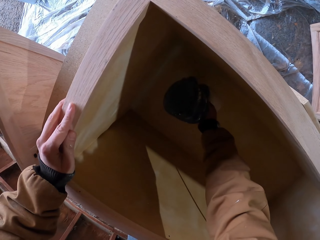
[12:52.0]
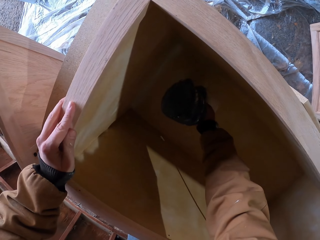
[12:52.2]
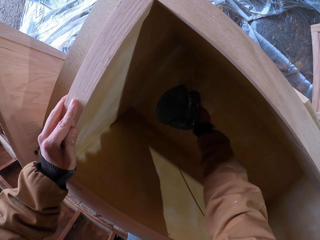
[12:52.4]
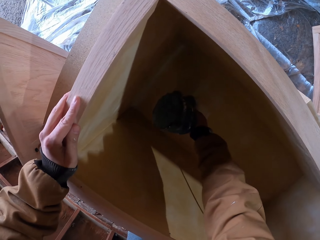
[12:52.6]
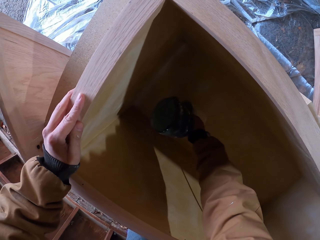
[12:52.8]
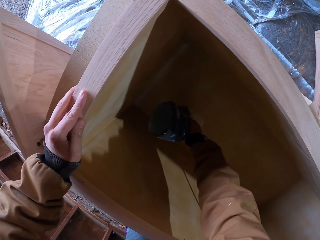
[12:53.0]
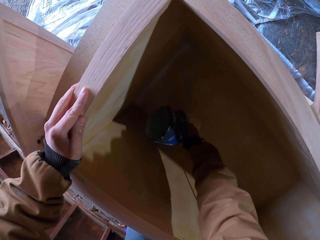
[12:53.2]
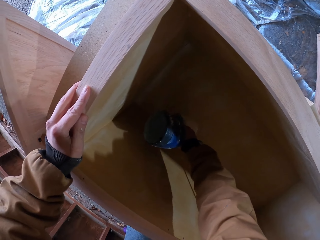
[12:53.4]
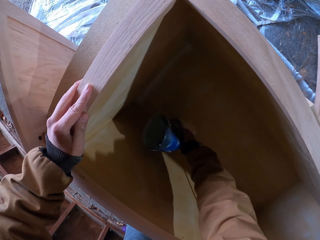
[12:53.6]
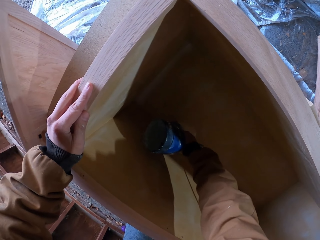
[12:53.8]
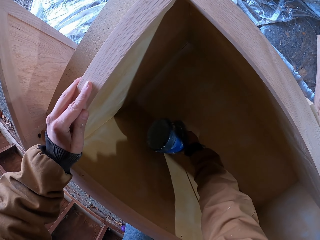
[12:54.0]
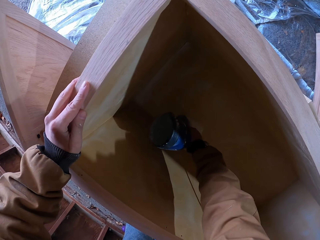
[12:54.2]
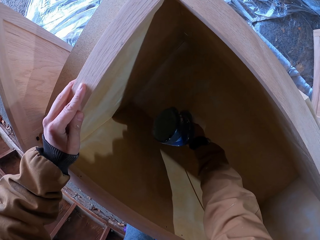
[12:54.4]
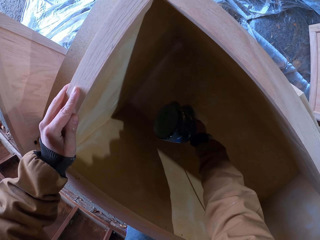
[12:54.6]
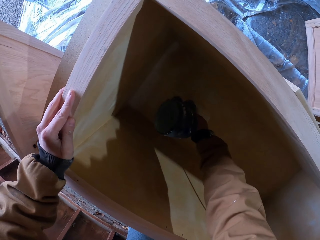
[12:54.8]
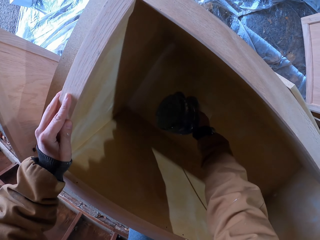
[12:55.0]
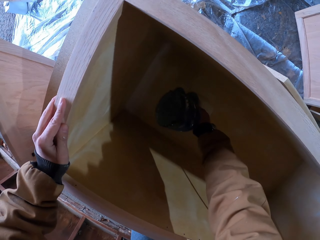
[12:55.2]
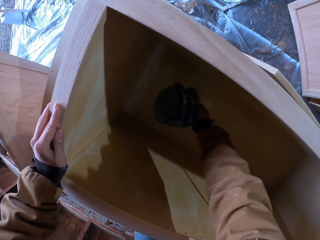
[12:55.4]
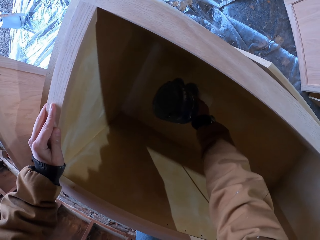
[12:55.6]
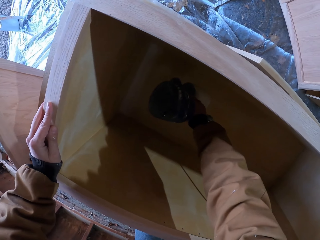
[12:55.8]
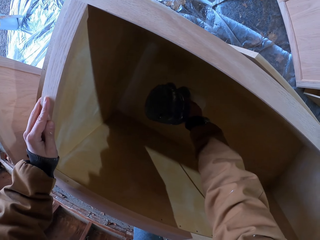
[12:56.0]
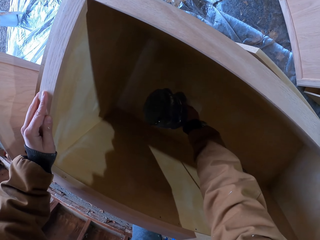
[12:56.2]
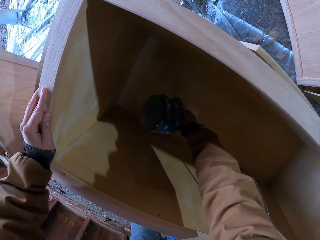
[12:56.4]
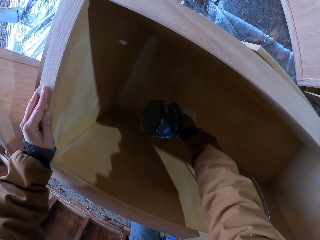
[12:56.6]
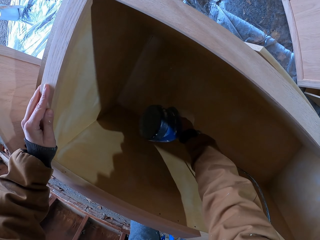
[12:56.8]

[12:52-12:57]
The camera wearer smoothens the trough with something.

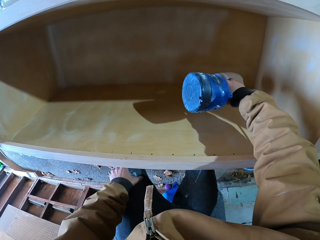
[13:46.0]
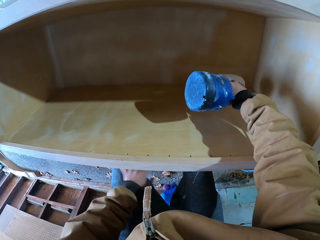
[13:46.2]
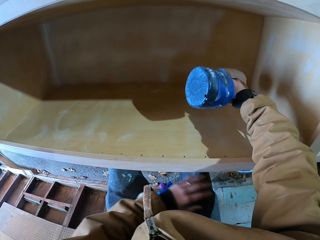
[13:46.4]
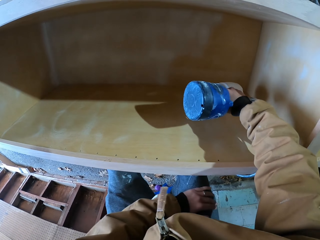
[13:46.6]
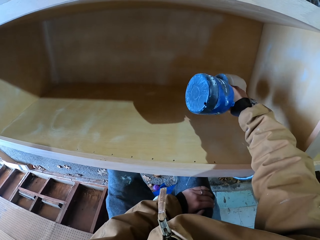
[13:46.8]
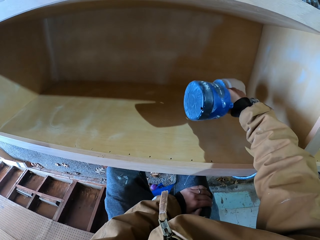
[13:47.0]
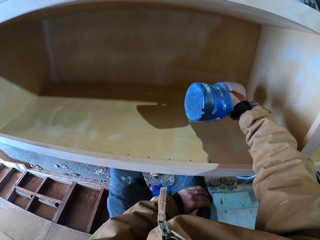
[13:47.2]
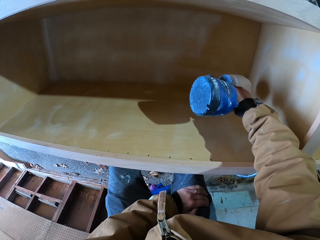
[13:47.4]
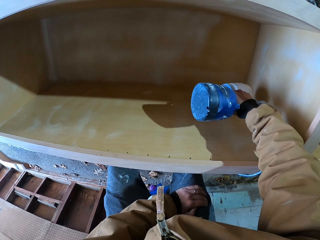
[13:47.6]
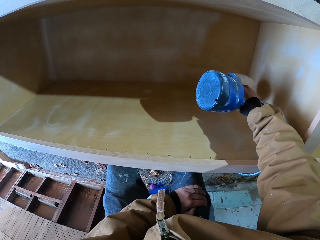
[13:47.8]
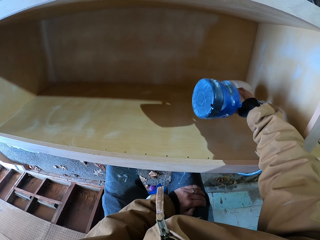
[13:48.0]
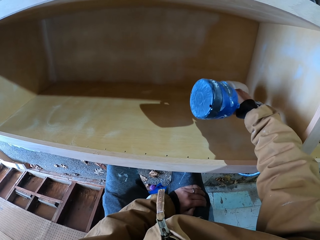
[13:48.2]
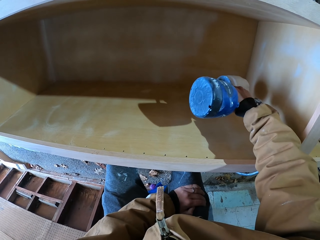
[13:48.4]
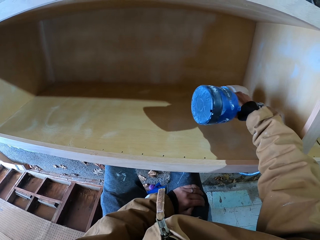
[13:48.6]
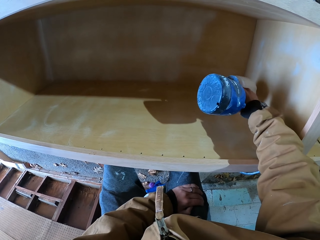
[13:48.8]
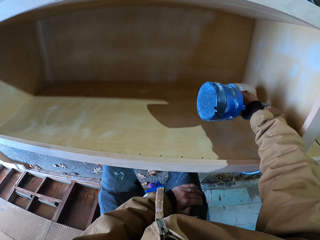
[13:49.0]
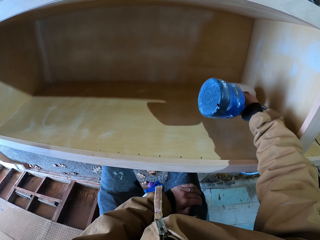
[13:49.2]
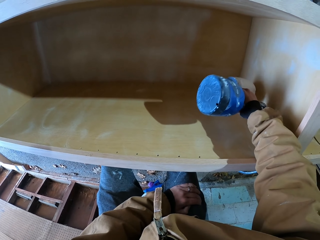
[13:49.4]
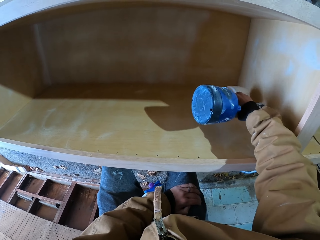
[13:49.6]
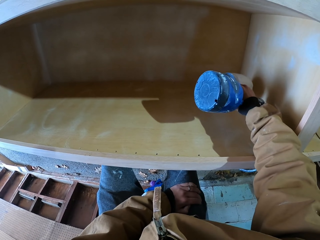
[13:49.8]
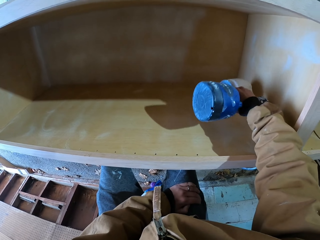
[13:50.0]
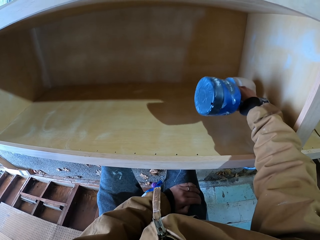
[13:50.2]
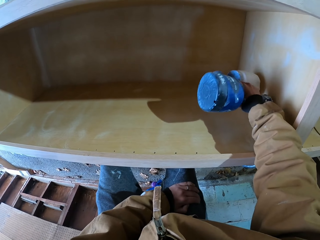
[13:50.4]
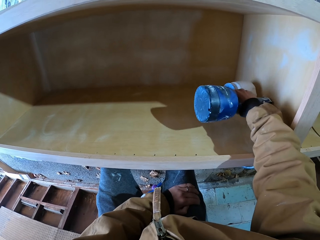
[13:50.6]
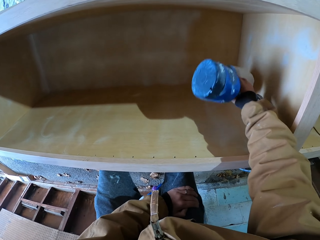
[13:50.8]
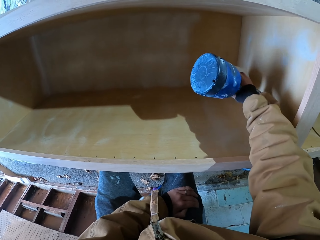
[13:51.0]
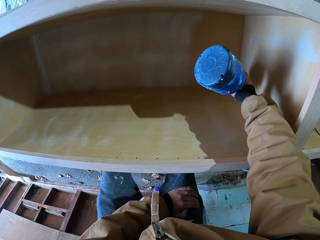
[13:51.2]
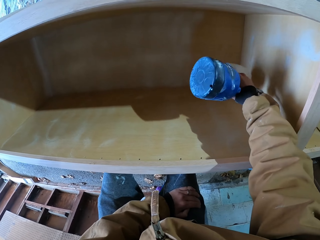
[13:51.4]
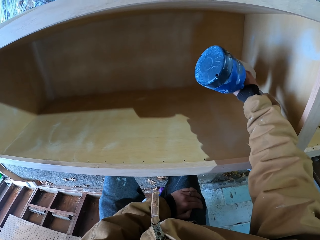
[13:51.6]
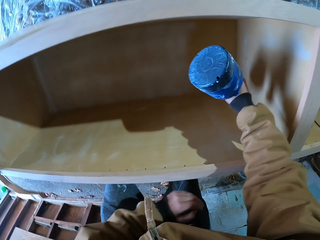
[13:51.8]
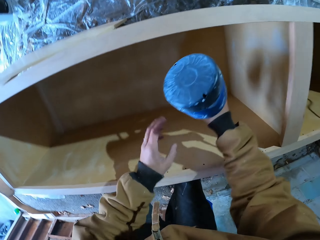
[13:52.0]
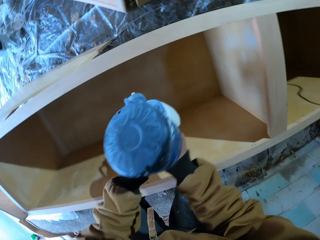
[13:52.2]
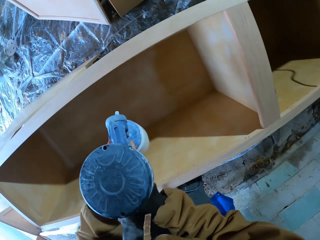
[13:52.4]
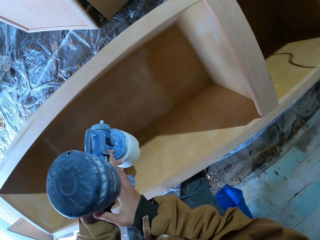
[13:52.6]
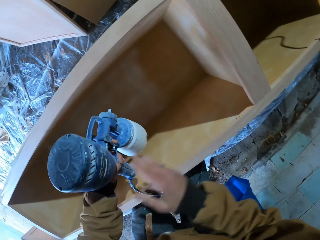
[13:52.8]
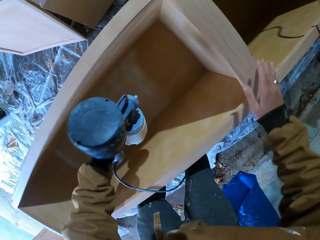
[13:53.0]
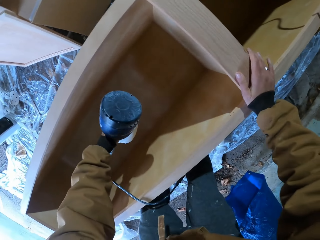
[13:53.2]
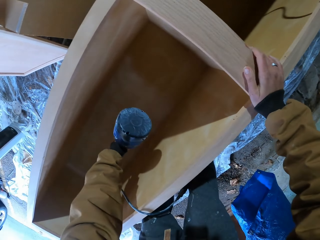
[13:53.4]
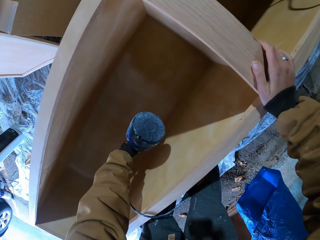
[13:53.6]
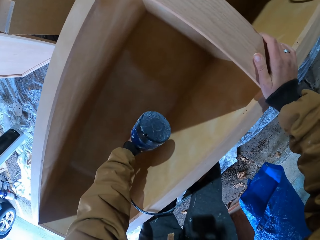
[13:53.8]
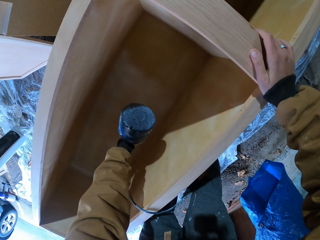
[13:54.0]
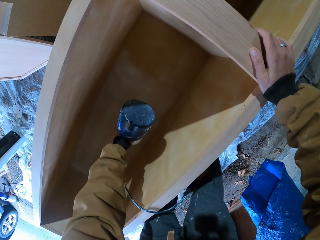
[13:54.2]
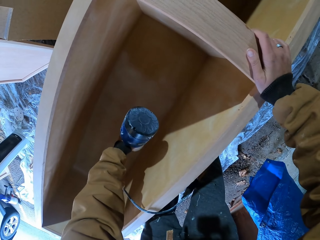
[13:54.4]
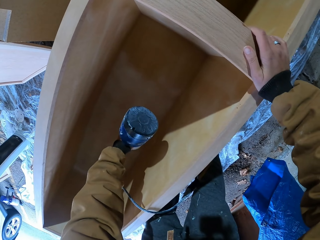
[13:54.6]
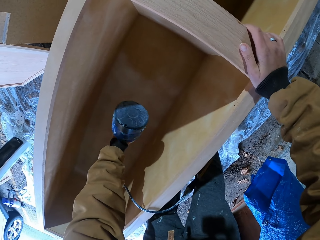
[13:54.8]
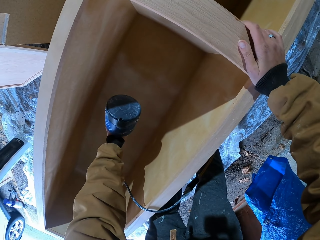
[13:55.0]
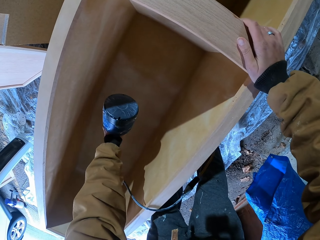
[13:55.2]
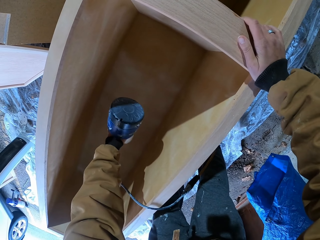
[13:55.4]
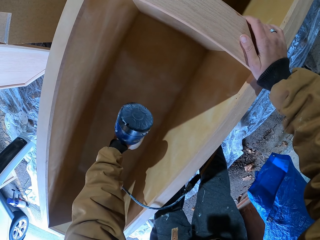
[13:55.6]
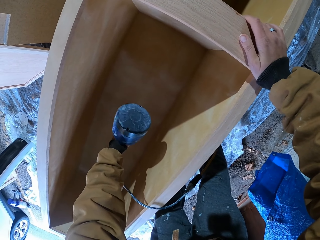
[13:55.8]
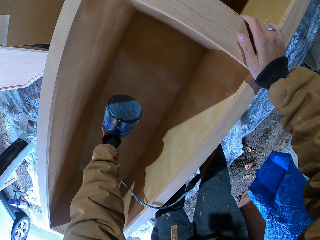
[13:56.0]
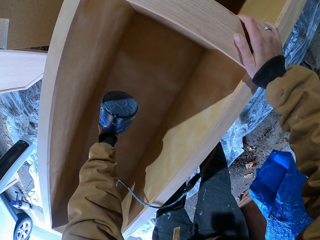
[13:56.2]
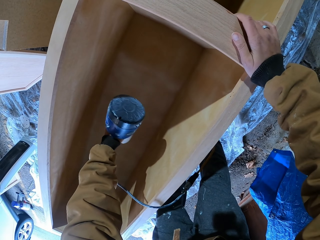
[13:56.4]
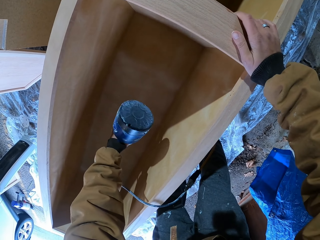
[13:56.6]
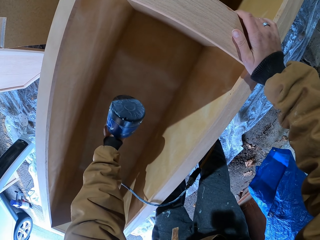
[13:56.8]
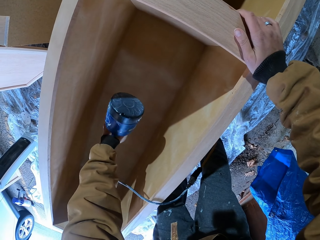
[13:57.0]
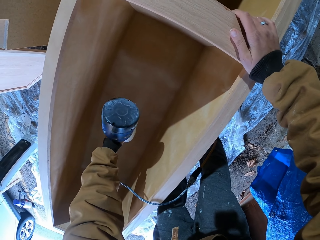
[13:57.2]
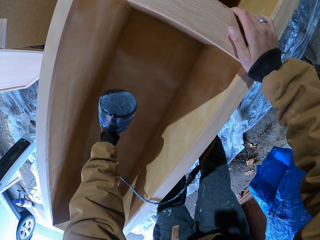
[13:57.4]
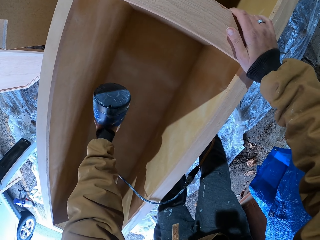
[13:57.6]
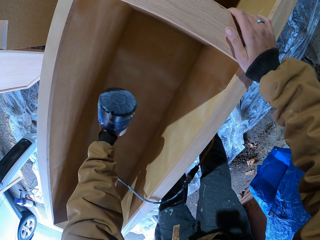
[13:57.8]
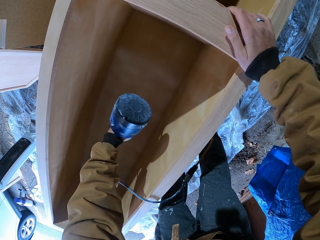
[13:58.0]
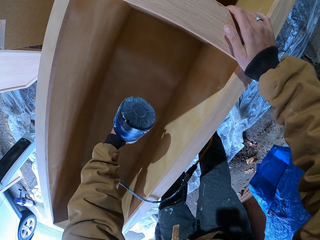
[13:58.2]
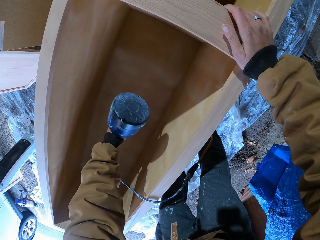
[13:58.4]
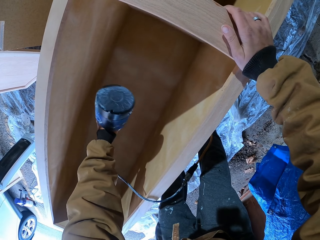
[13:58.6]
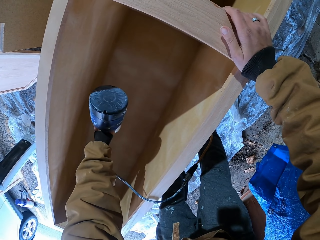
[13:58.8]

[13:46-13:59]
The camera wearer holds his knee. He sprays paint in the wood box. He switches the paint sprayer to the left hand. He holds the paint sprayer machine with his left hand. He places the right hand on the wooden box. He sprays the wooden box with the paint sprayer.
